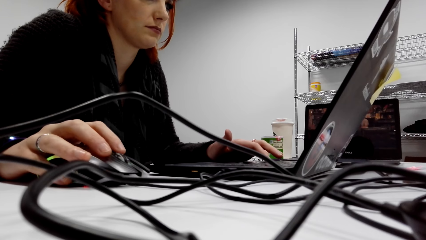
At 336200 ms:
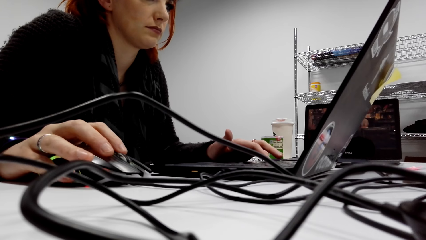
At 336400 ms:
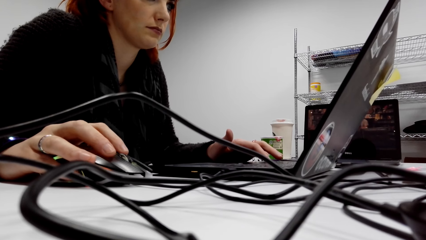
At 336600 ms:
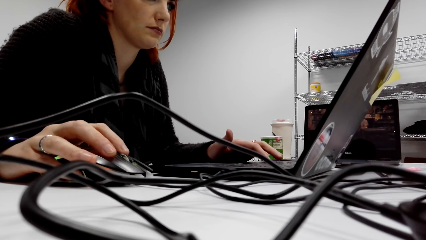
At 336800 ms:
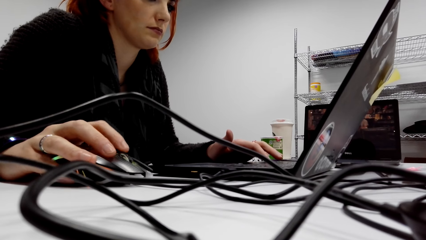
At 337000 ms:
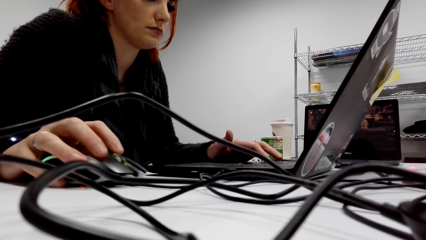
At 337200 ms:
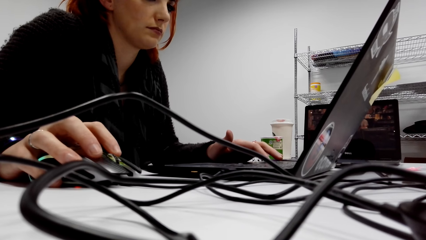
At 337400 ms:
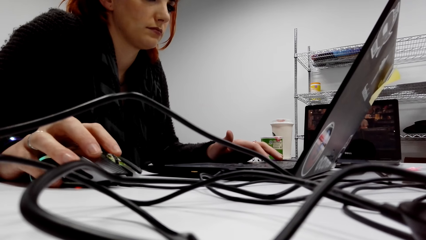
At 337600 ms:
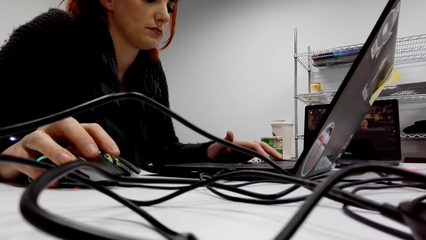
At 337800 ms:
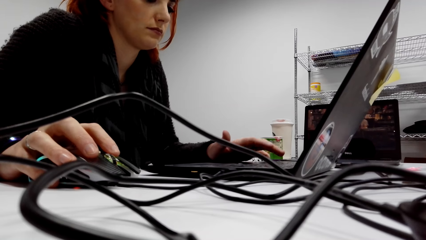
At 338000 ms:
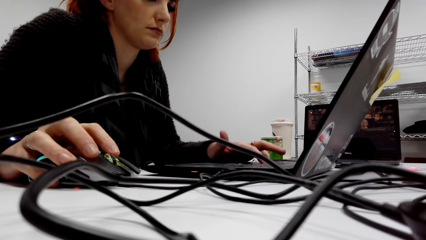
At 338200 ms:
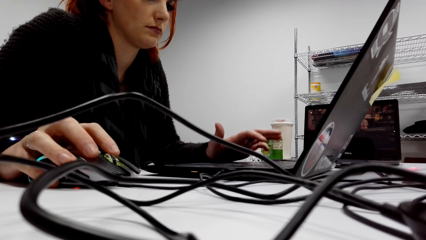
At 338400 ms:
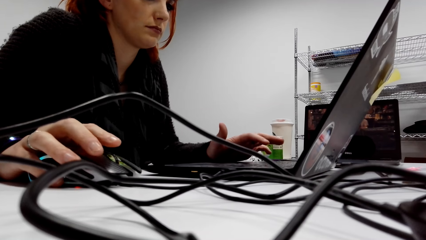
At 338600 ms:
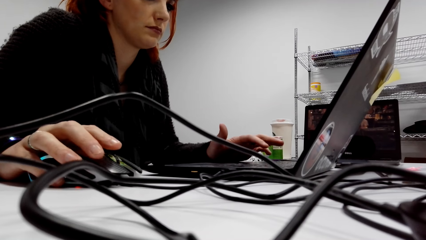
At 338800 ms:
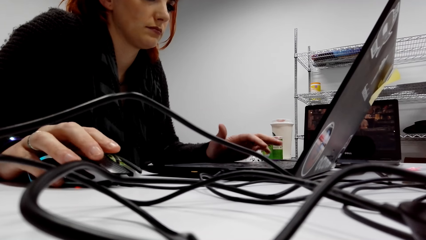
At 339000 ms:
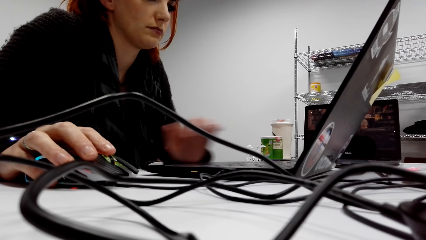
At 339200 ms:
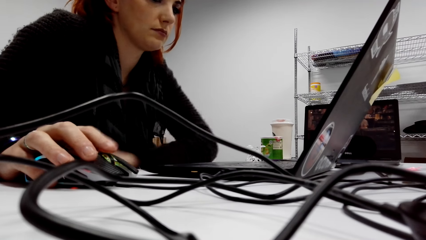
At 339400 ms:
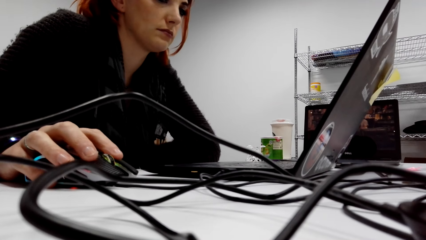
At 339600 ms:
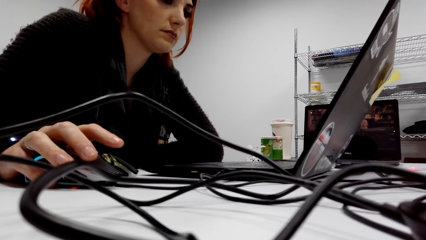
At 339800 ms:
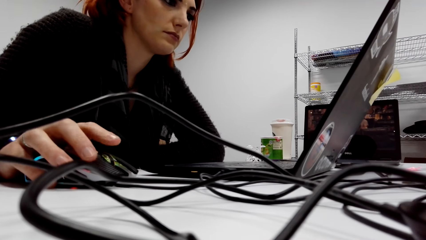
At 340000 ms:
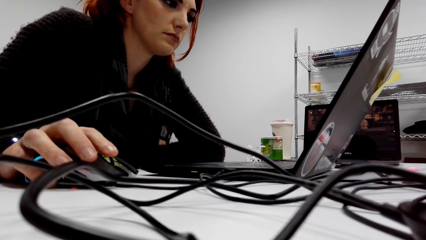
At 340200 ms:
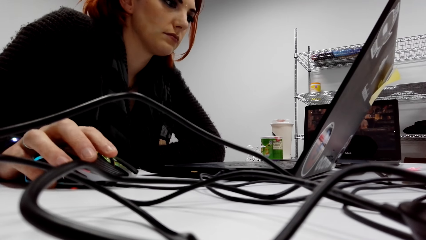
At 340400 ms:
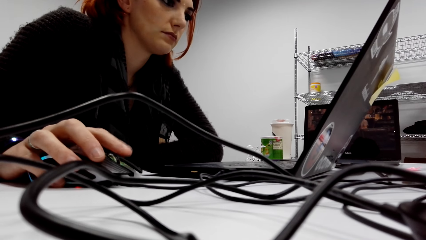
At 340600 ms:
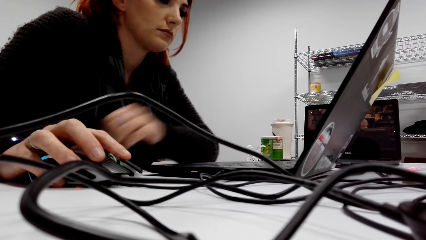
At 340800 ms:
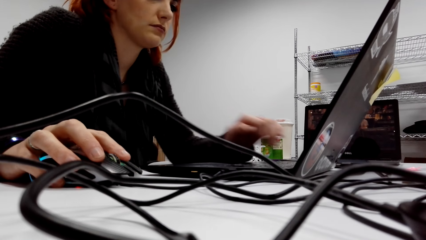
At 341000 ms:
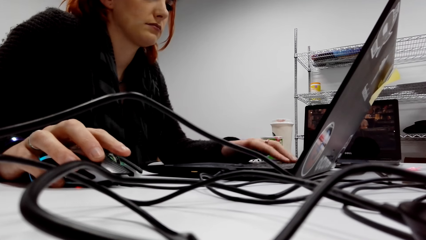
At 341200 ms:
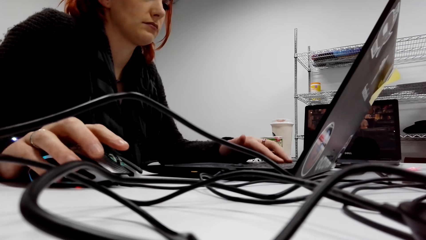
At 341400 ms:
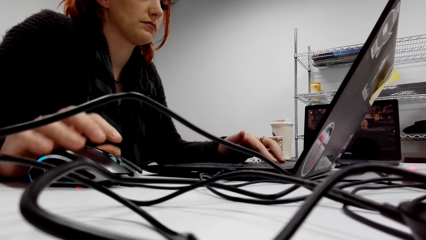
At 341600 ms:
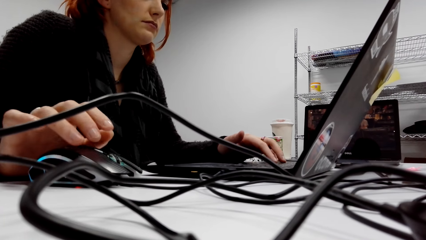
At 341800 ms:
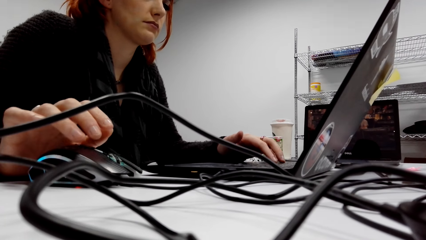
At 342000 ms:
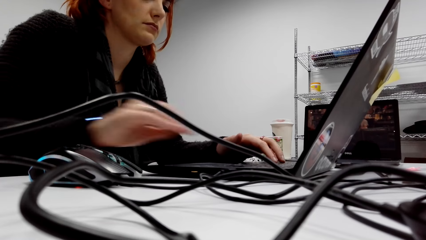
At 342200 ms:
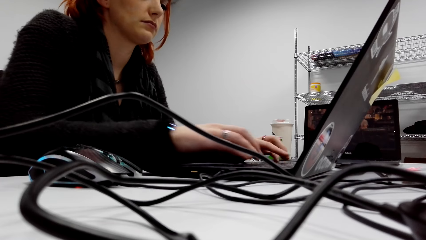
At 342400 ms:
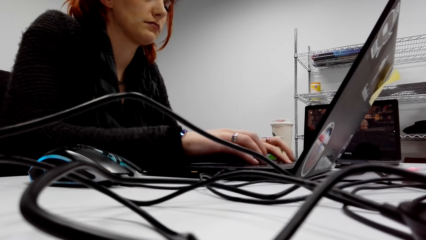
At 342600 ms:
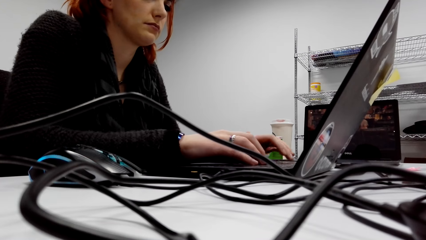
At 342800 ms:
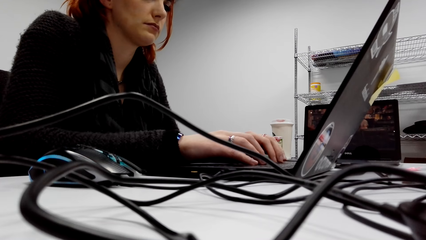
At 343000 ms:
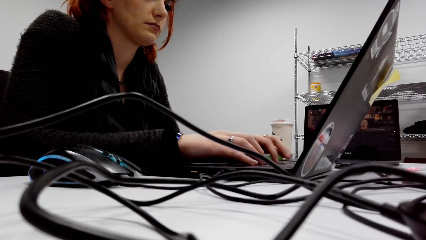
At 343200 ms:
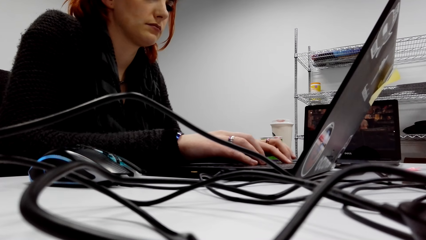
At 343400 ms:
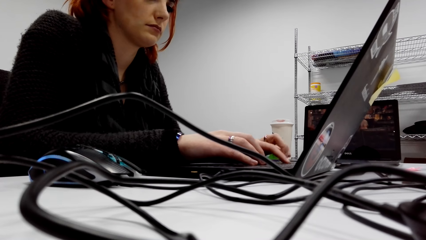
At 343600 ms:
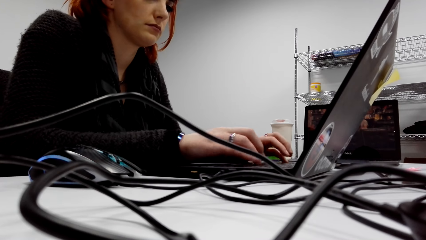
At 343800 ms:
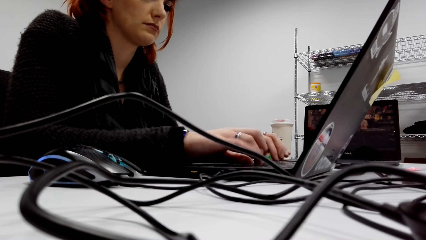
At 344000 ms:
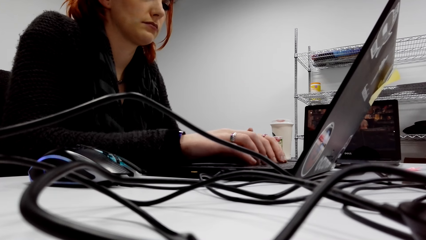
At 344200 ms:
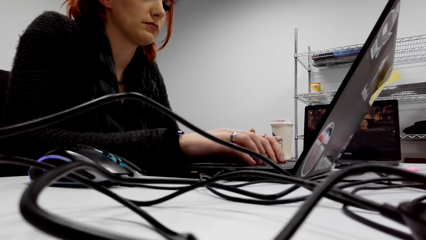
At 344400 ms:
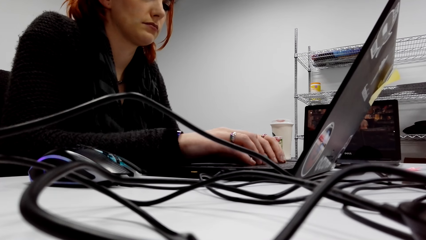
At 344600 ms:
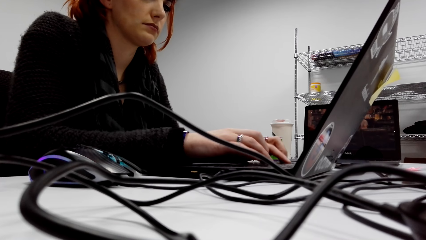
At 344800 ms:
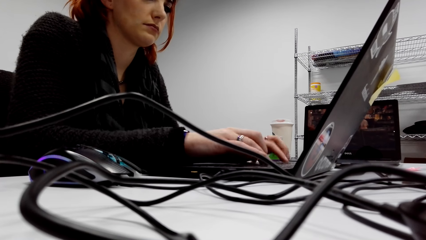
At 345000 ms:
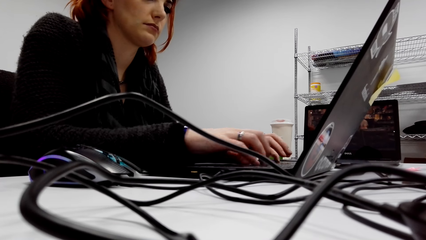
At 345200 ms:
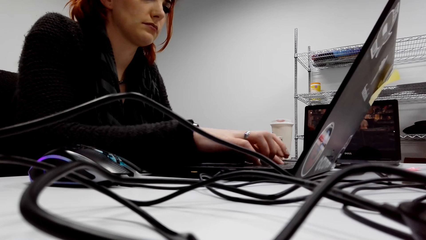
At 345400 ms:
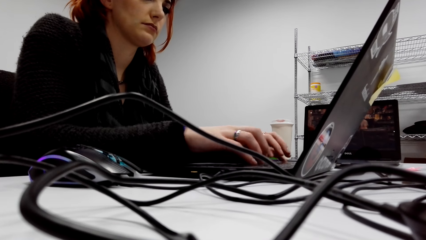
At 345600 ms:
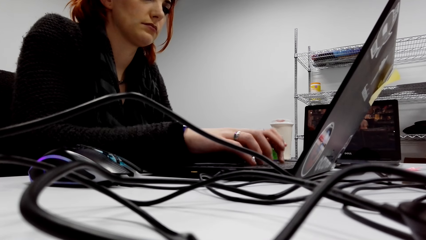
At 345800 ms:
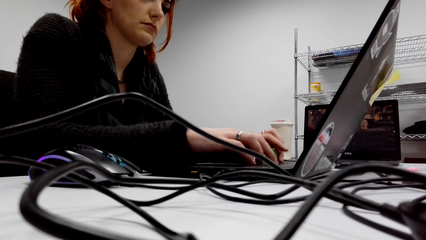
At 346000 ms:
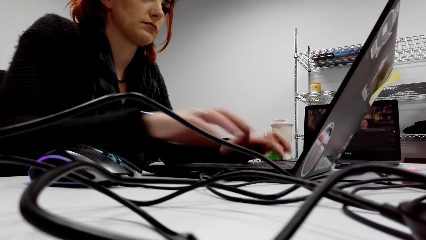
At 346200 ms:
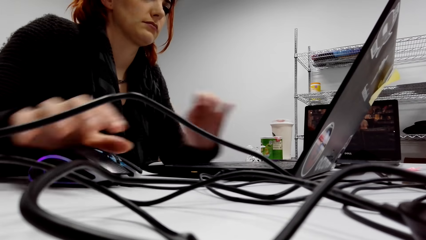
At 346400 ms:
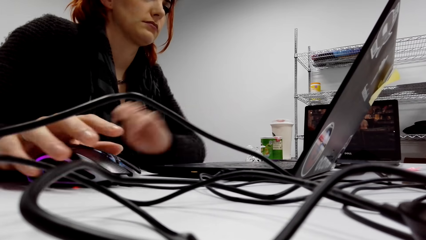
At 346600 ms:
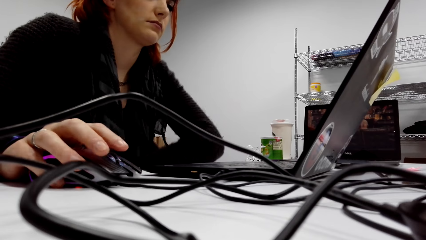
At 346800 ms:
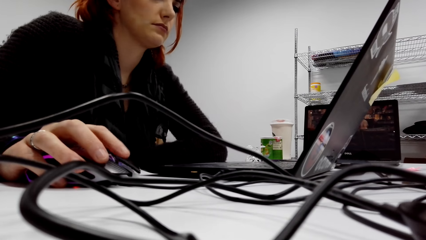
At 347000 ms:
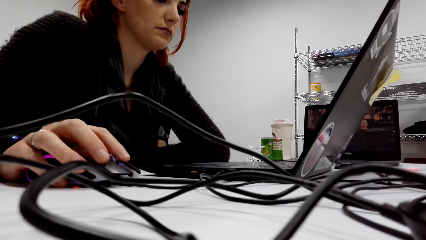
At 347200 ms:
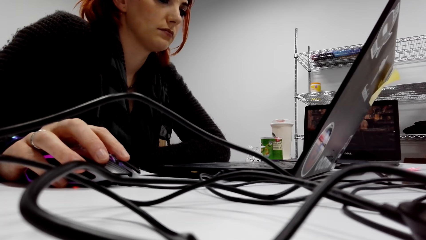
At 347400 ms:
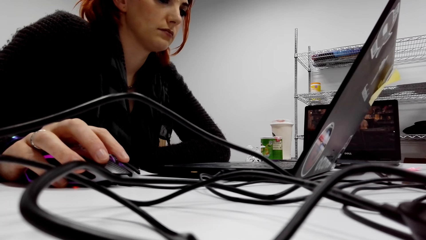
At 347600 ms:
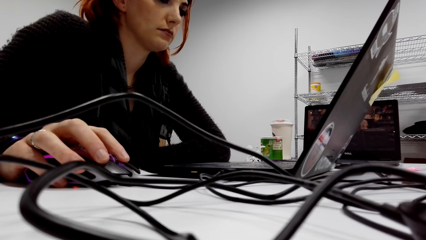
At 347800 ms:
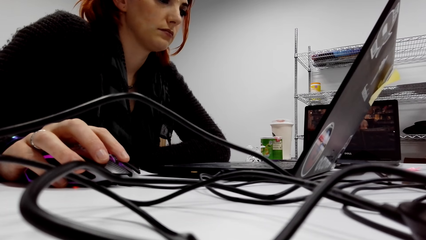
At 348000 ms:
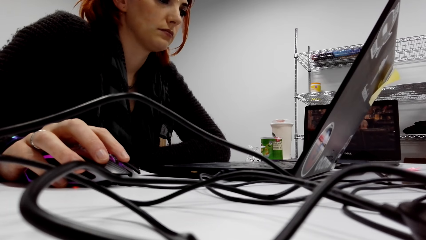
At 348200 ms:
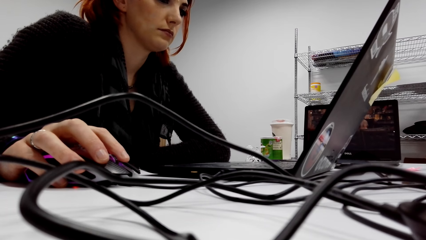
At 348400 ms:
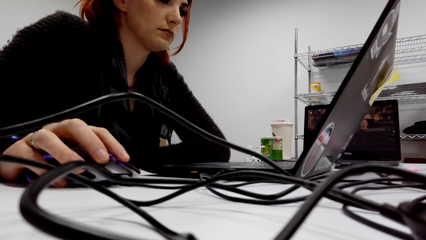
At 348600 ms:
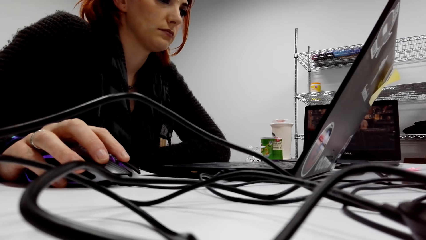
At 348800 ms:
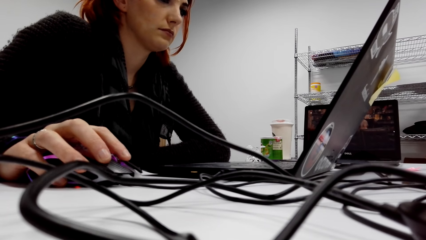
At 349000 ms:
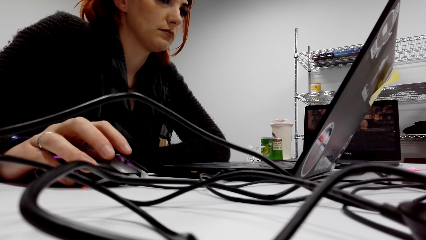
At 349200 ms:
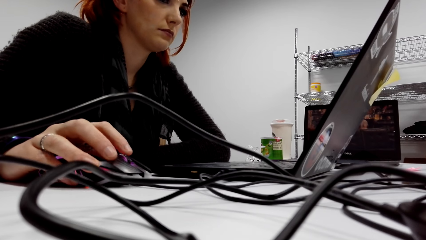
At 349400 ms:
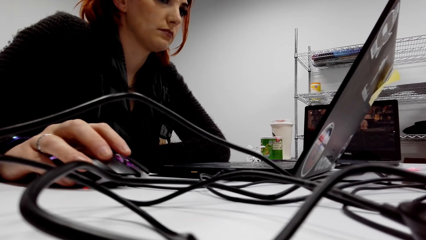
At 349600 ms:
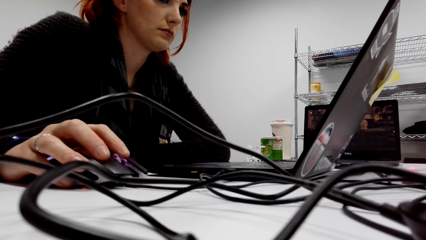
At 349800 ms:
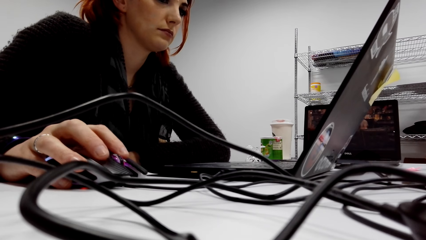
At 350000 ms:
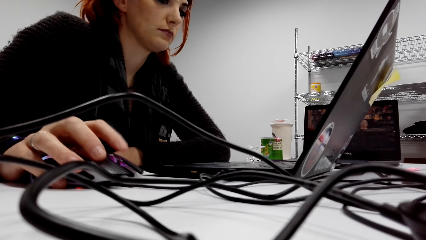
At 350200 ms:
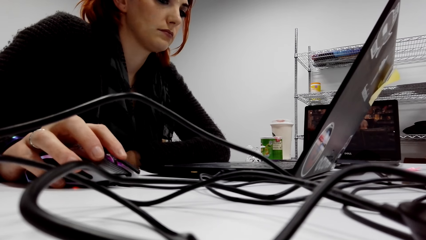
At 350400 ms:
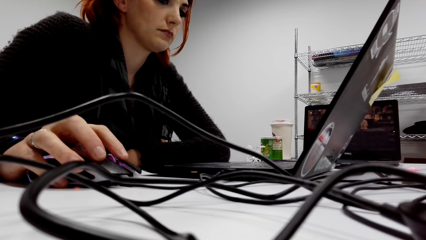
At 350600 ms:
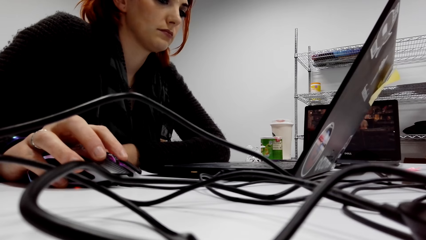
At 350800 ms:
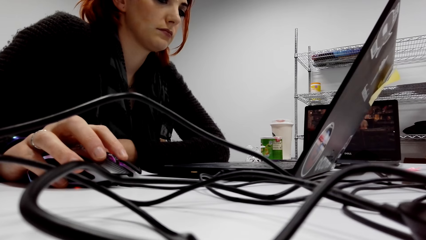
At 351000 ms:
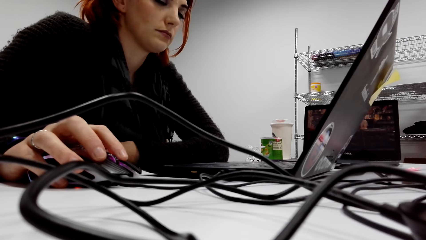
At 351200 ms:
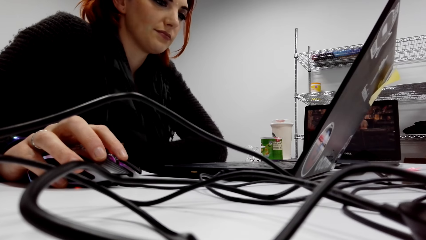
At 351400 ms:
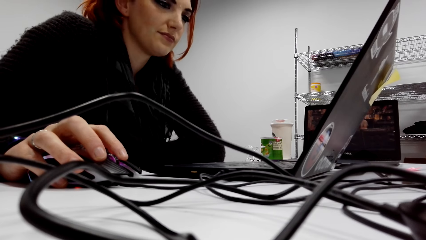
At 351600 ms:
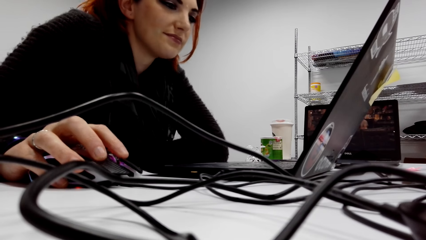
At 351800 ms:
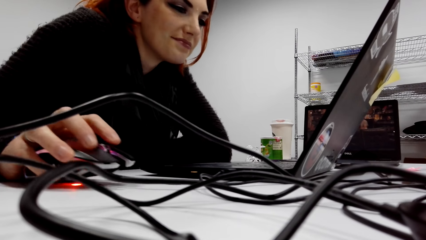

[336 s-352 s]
The camera wearer checks the laptop. They use a mouse. A lady types on the keyboard of the laptop. The camera wearer uses the laptop. The lady scrolls the mouse. The camera wearer checks the laptop. They use the mouse.
